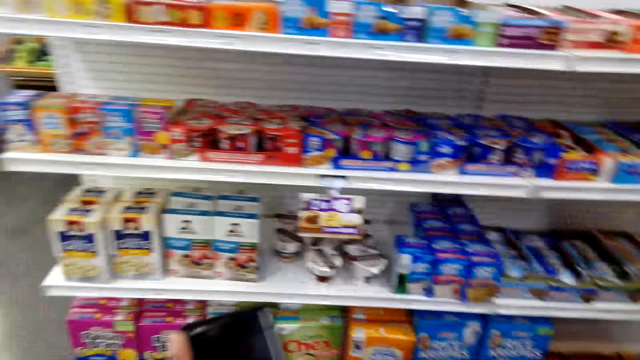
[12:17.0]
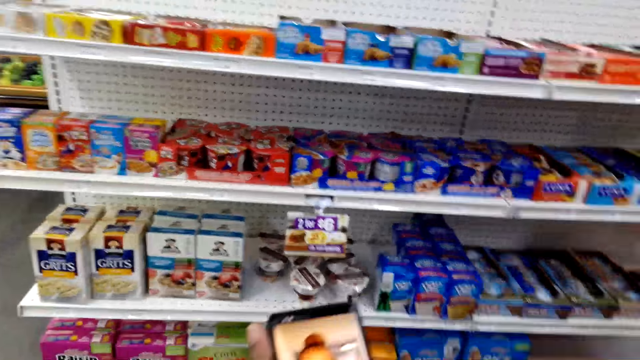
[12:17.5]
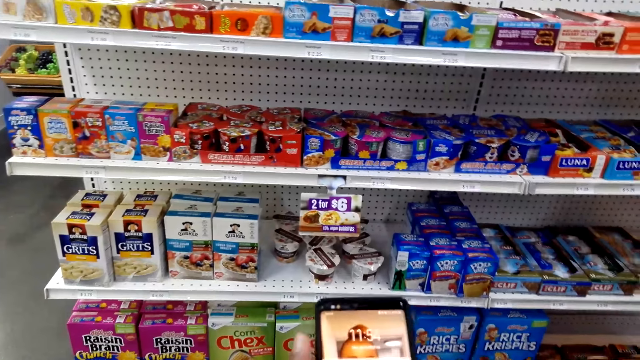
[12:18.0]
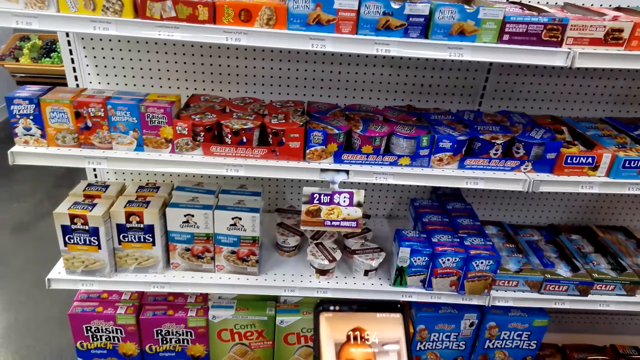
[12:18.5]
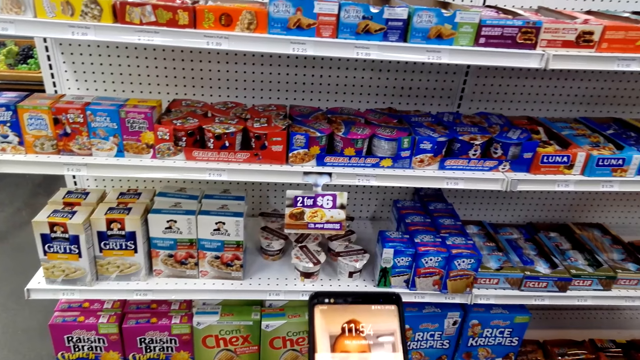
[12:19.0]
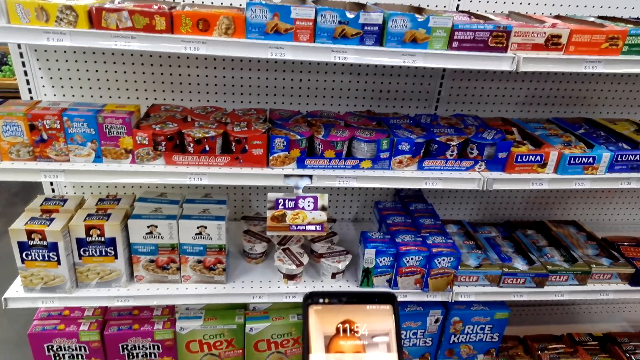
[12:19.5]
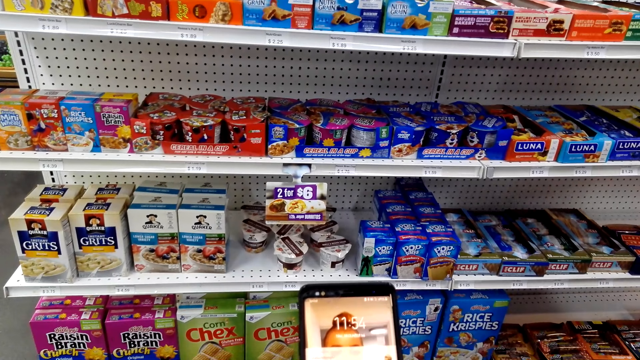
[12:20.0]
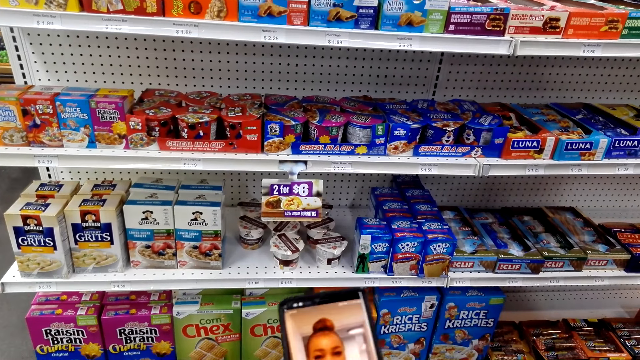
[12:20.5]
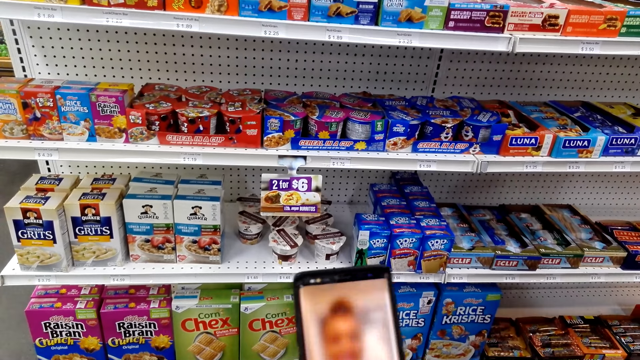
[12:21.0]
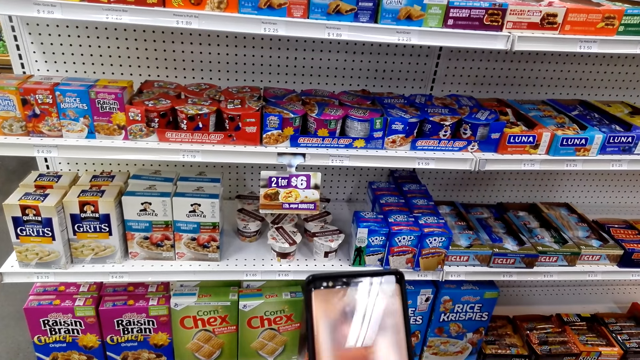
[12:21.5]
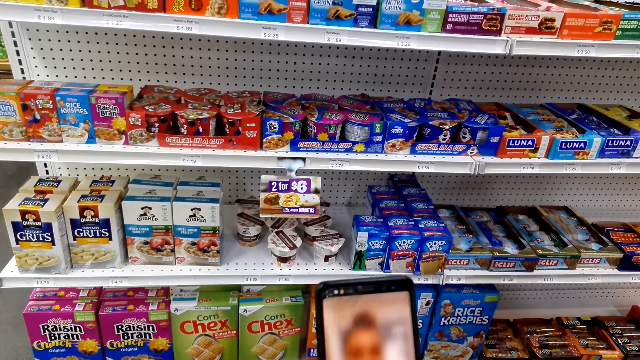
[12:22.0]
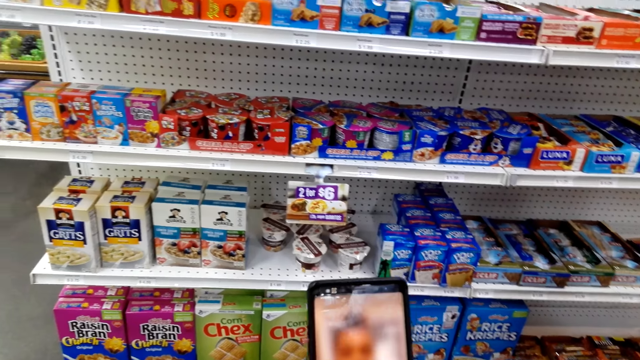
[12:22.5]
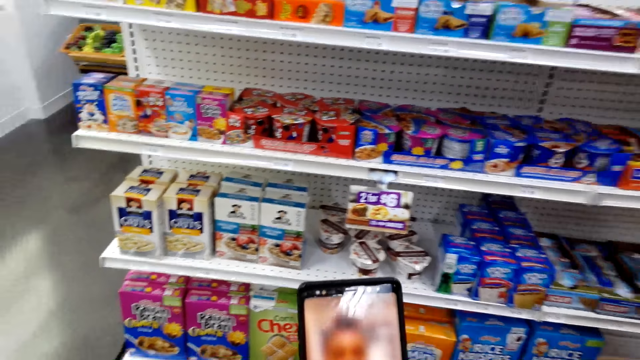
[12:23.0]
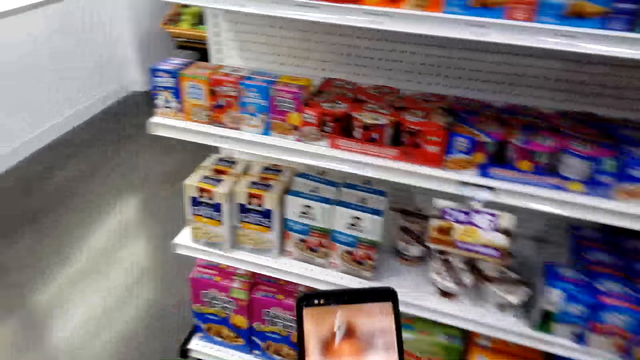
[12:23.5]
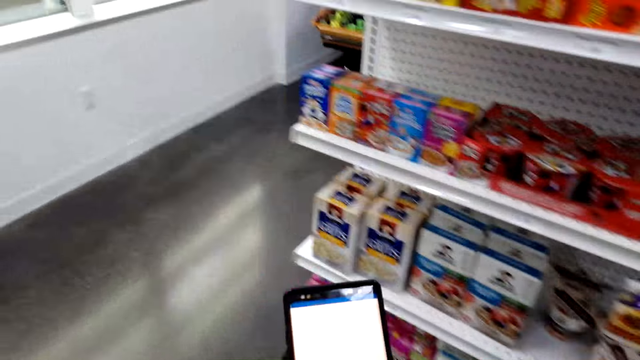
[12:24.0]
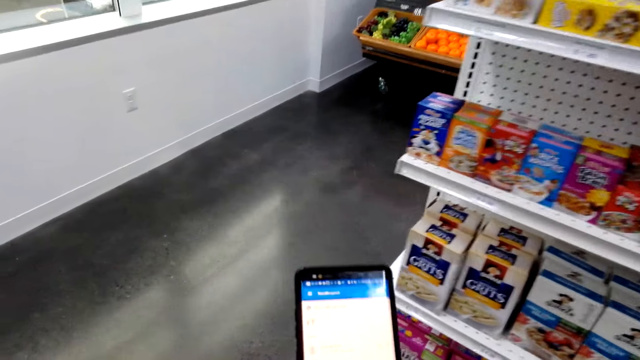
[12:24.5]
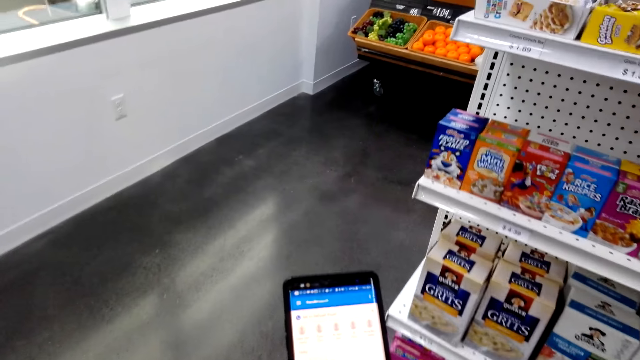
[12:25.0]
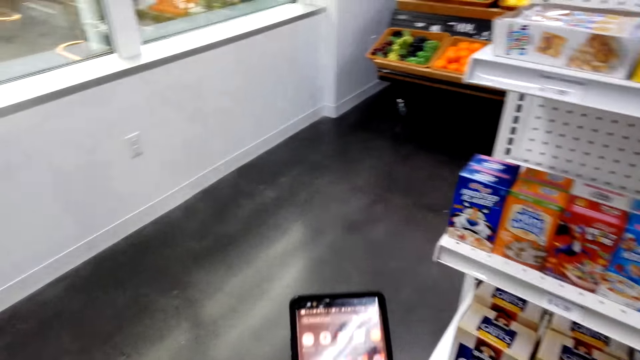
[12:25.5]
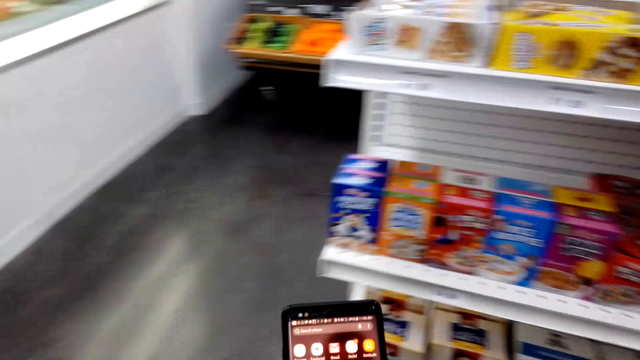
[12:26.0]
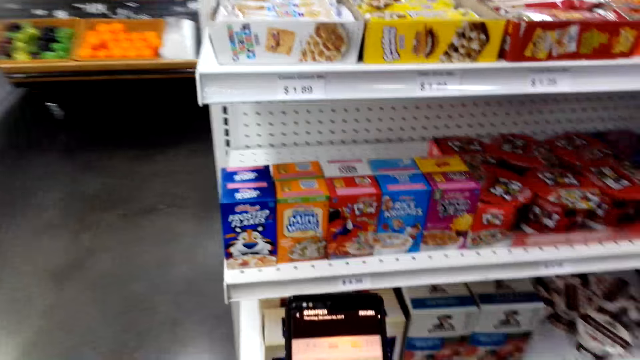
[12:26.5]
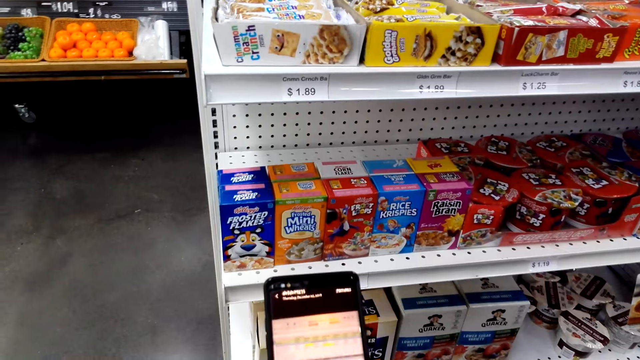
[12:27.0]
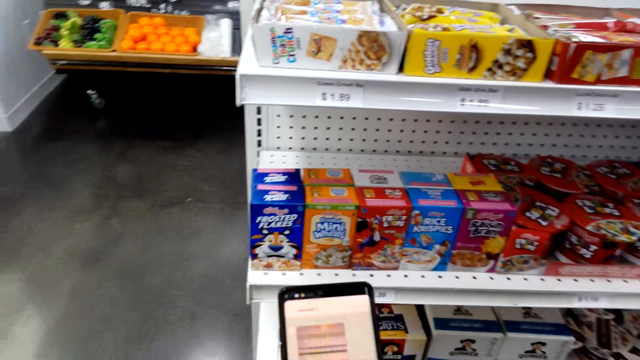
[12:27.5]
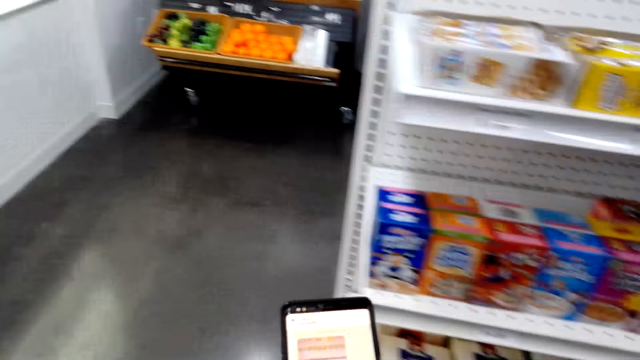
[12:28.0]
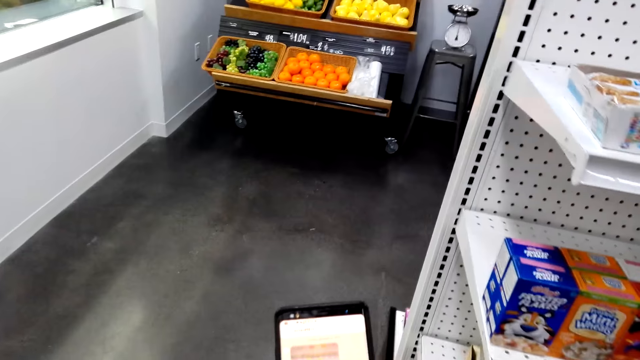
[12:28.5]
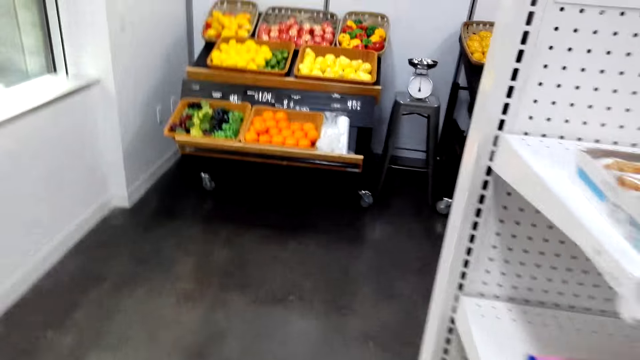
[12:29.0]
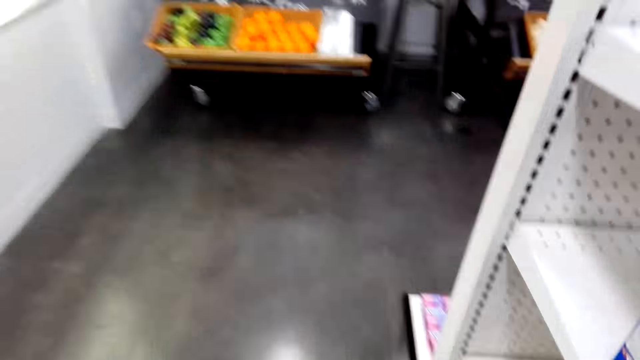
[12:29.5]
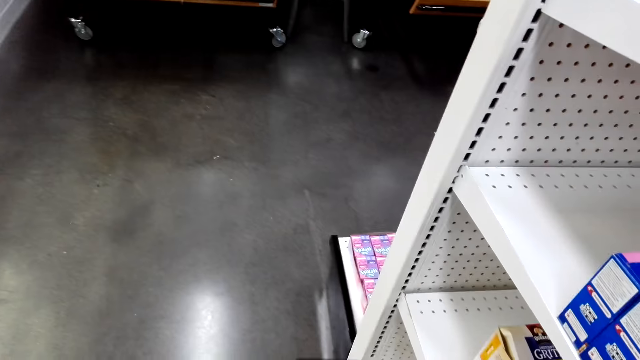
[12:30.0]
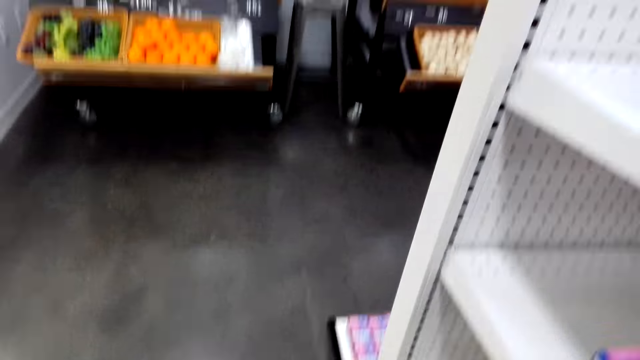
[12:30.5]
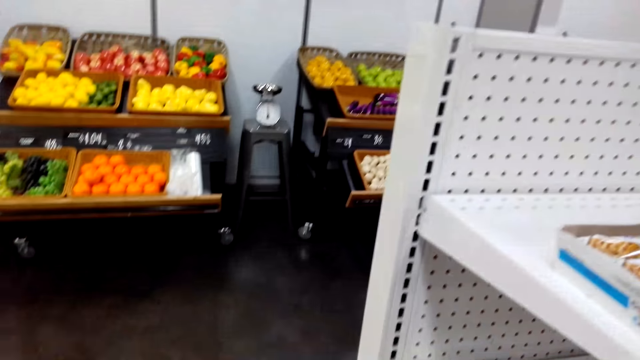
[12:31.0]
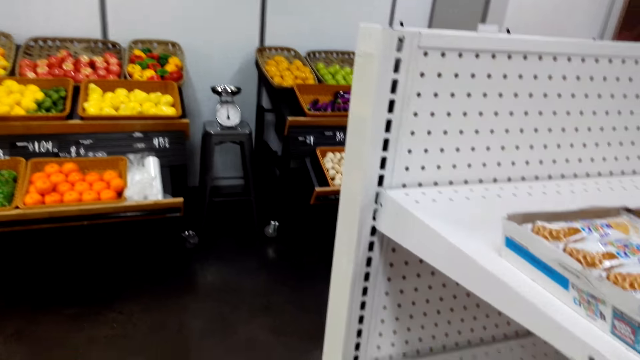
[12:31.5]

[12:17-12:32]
The camera wearer holds a phone up in the store. They scroll the phone in the store. They walk around the store. They stand.

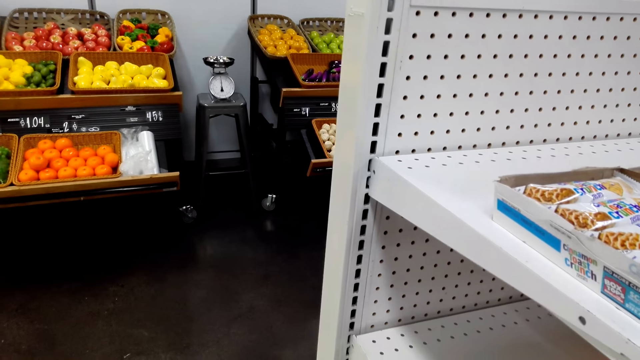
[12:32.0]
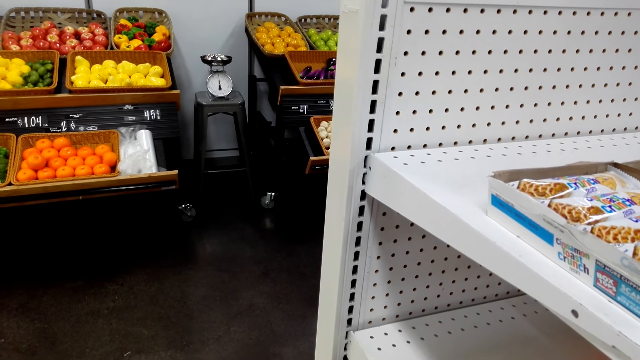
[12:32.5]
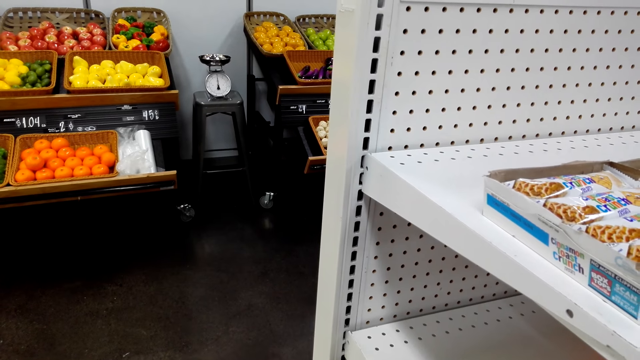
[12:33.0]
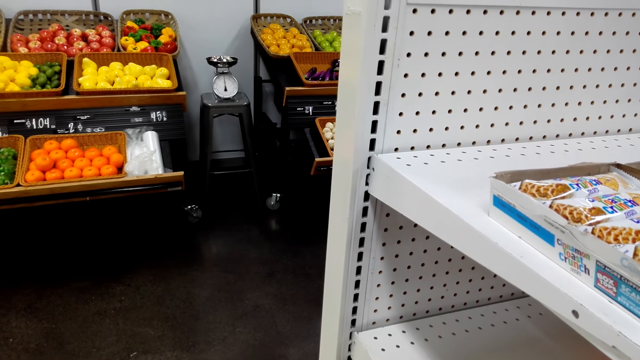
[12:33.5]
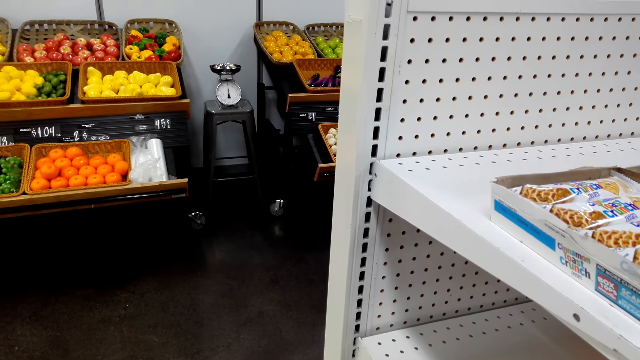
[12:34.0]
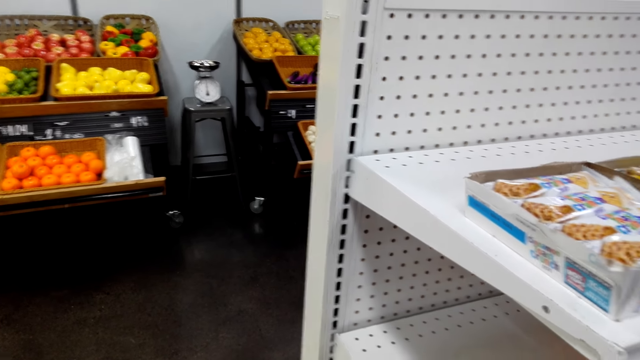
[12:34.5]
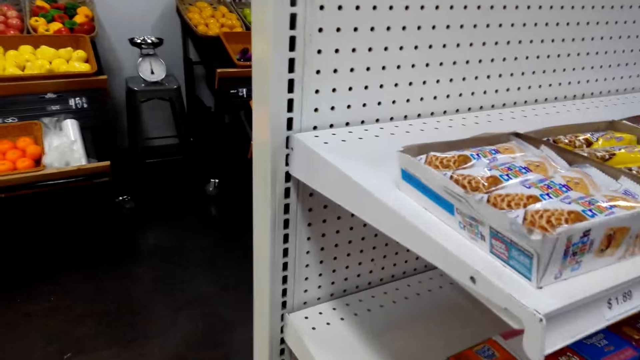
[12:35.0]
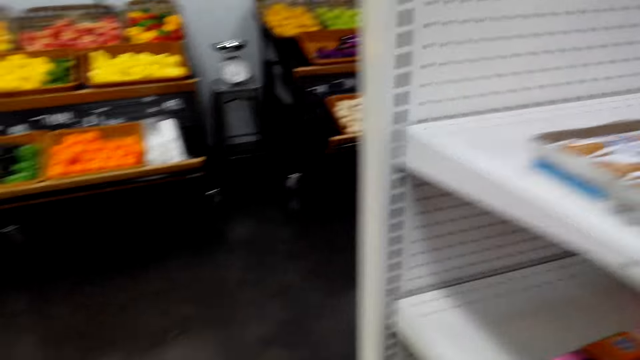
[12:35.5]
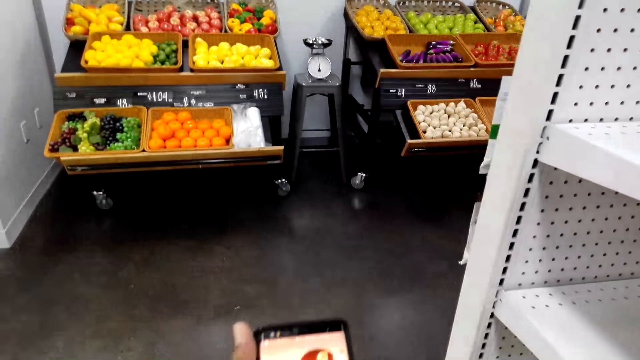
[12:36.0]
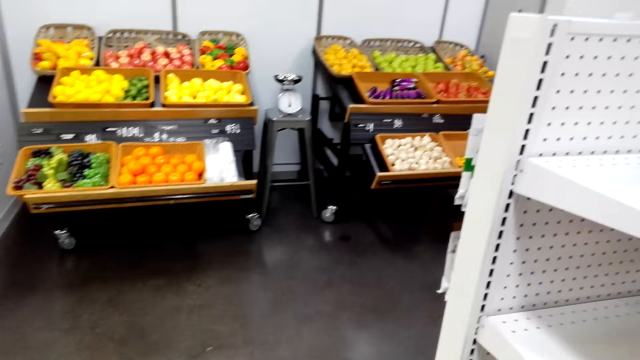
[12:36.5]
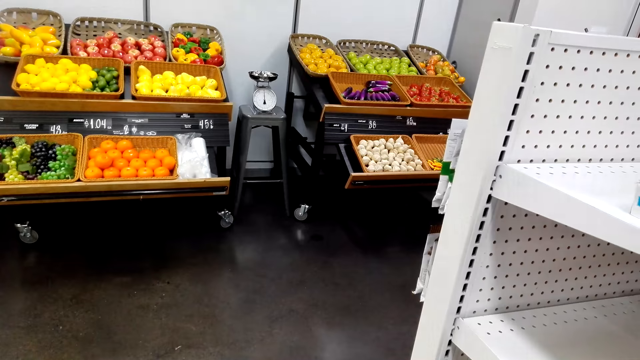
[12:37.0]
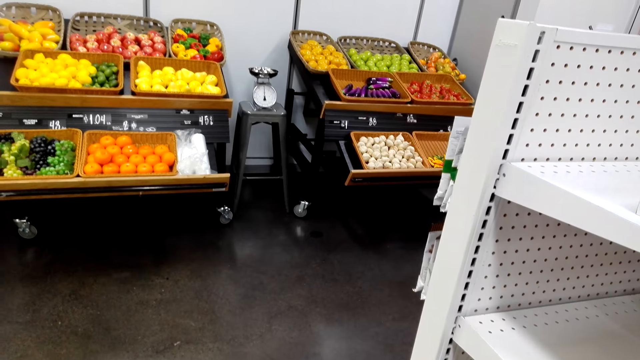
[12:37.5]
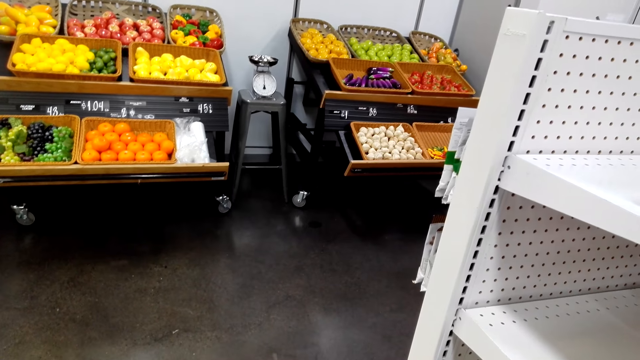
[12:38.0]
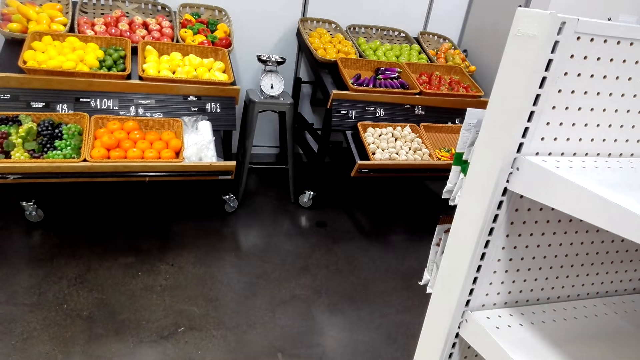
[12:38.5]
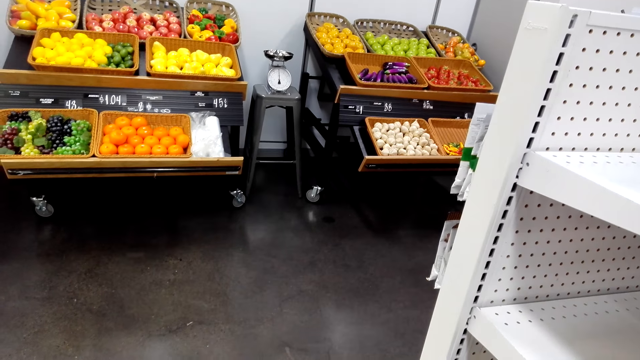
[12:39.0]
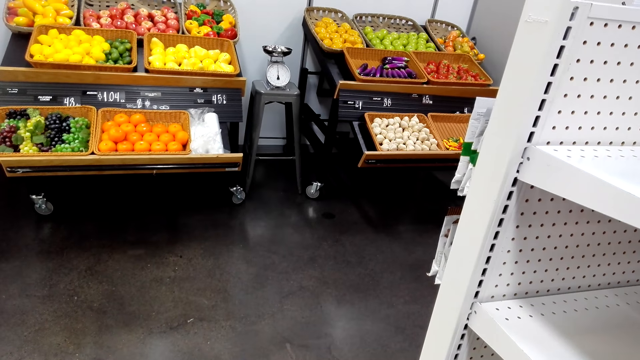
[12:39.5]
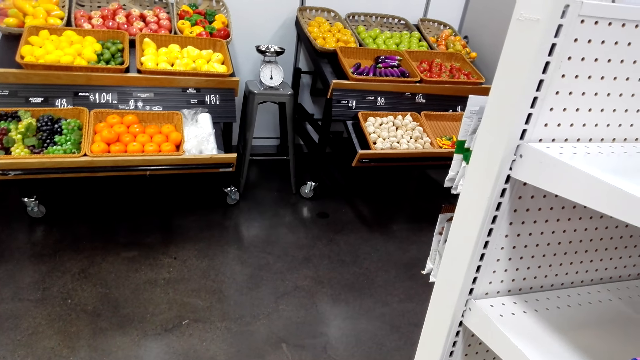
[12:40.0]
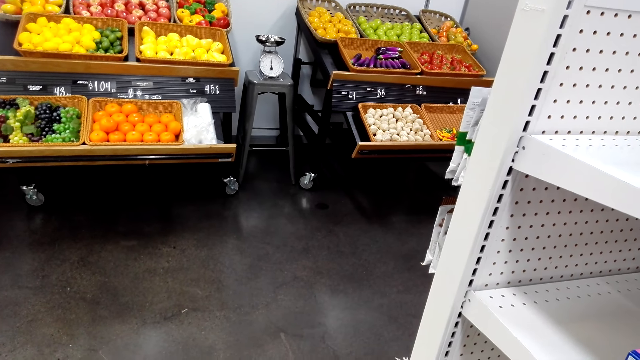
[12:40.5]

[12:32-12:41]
The camera wearer scrolls a phone in the store.
